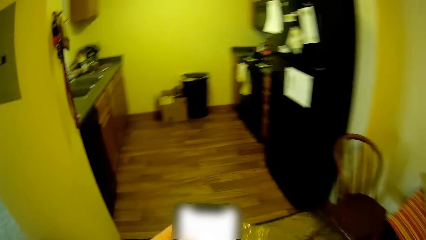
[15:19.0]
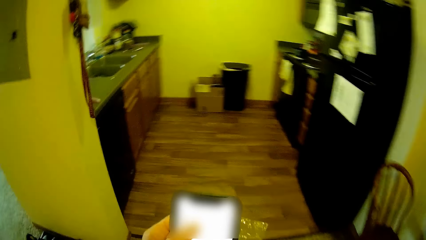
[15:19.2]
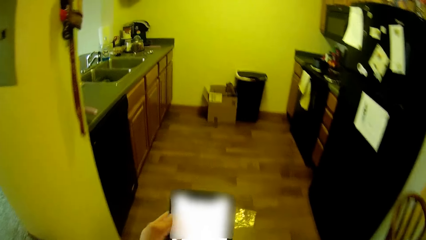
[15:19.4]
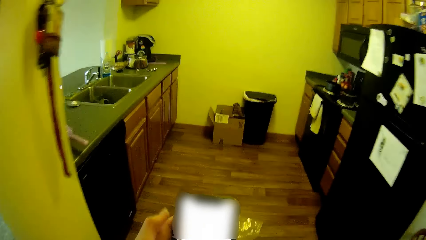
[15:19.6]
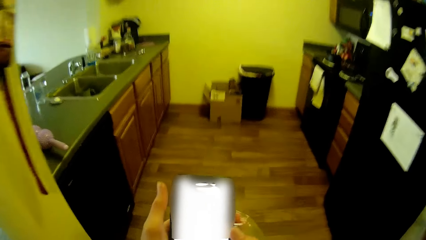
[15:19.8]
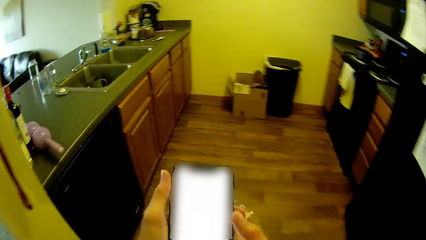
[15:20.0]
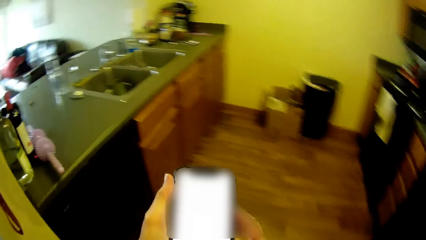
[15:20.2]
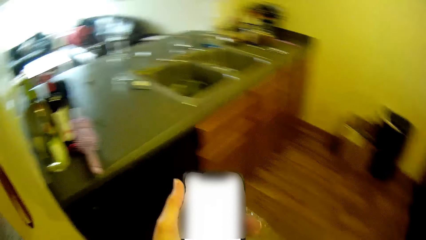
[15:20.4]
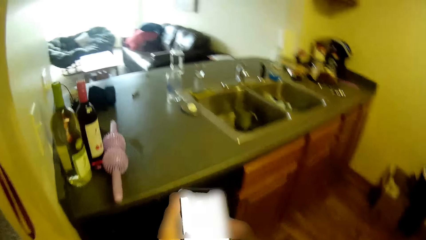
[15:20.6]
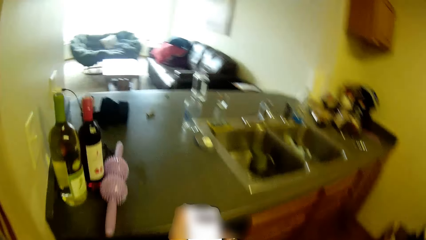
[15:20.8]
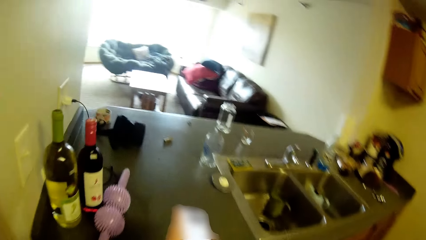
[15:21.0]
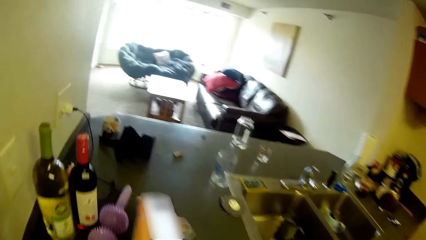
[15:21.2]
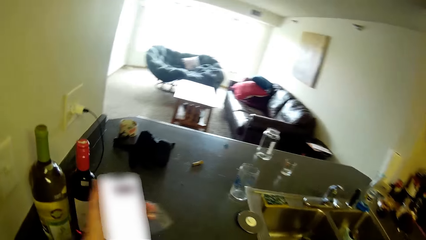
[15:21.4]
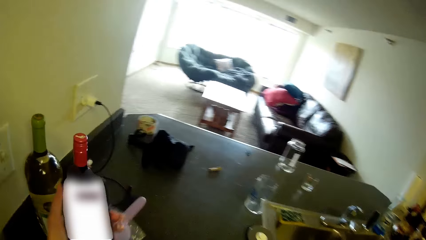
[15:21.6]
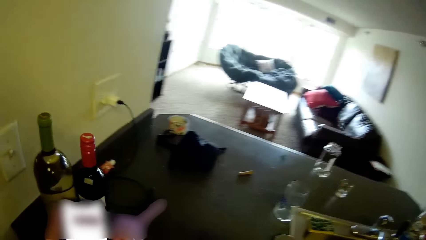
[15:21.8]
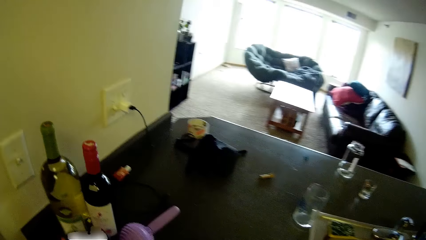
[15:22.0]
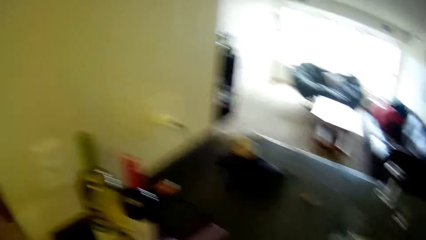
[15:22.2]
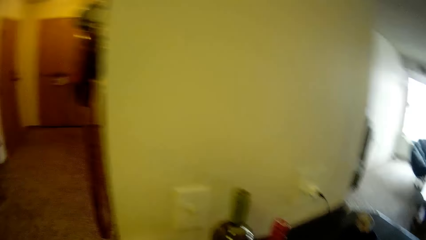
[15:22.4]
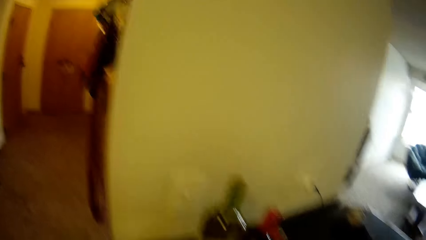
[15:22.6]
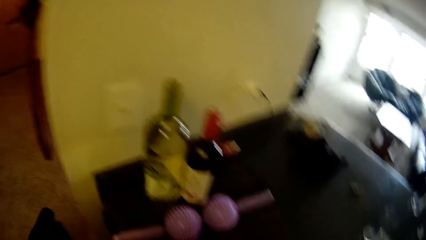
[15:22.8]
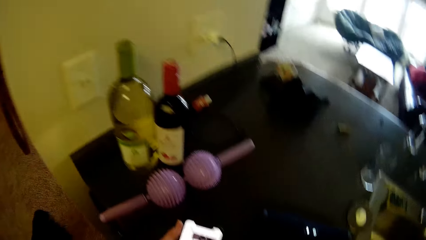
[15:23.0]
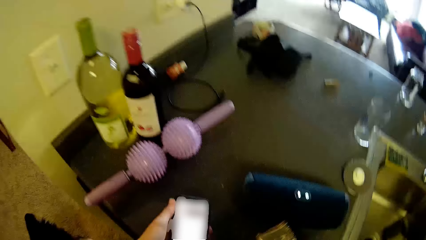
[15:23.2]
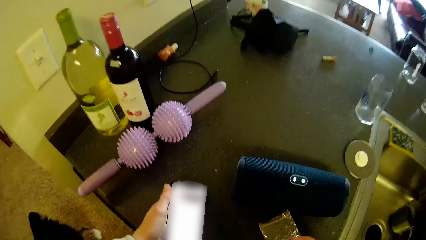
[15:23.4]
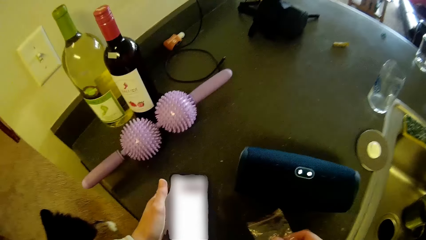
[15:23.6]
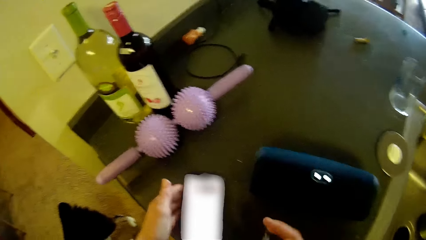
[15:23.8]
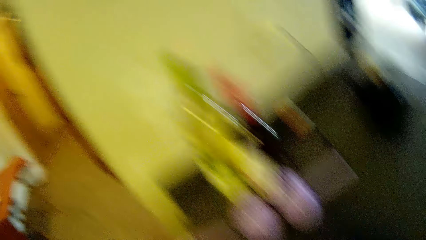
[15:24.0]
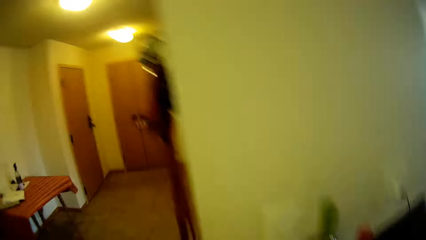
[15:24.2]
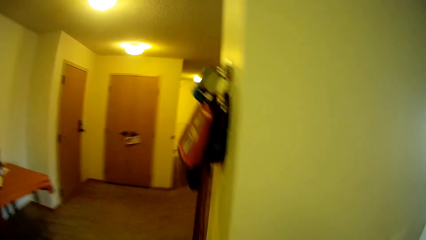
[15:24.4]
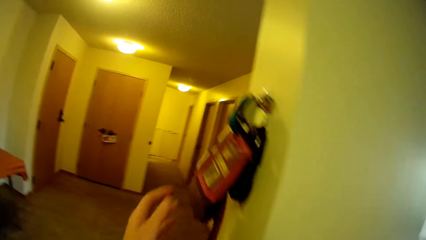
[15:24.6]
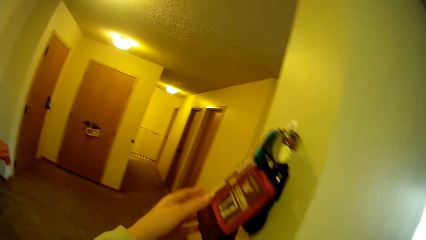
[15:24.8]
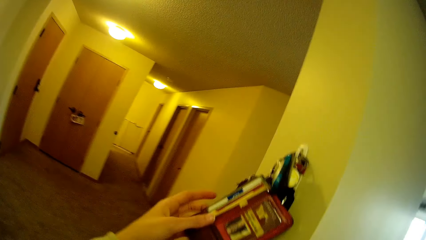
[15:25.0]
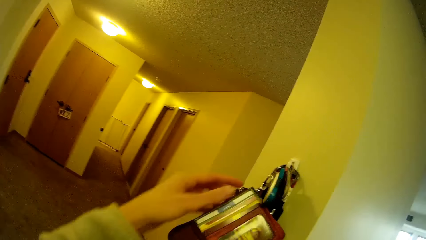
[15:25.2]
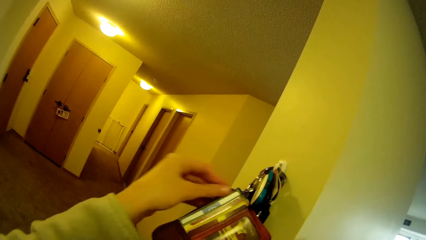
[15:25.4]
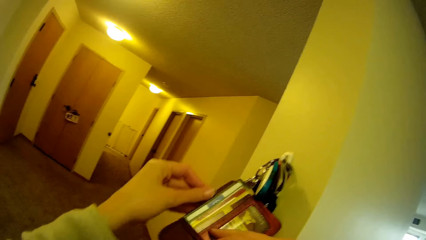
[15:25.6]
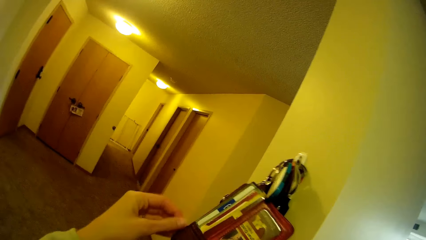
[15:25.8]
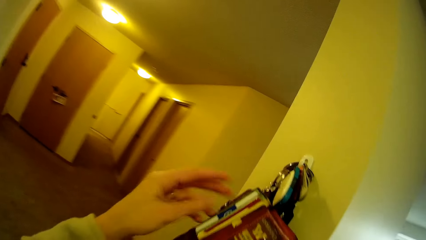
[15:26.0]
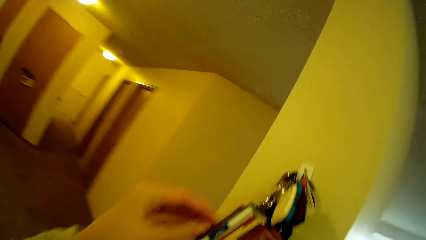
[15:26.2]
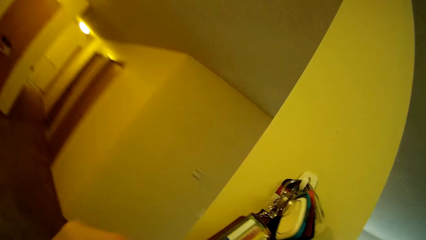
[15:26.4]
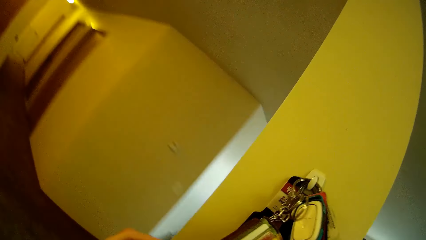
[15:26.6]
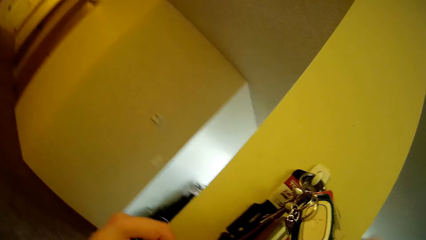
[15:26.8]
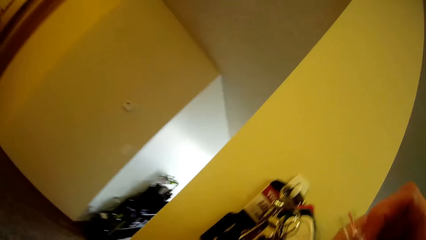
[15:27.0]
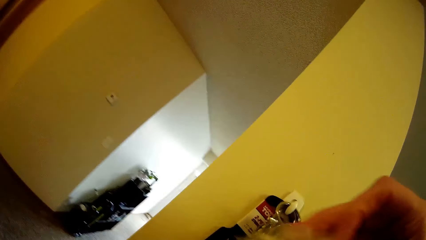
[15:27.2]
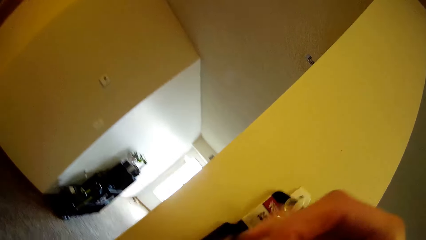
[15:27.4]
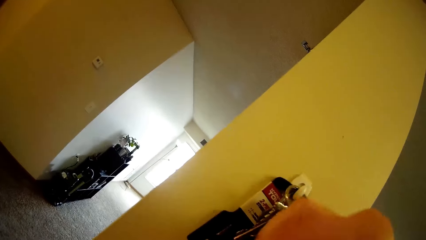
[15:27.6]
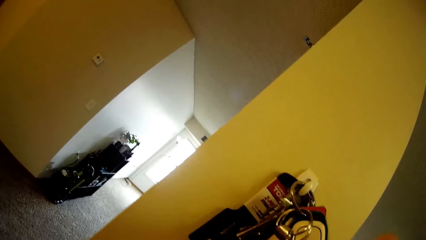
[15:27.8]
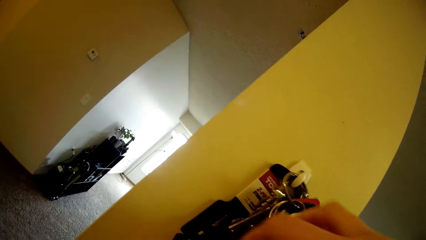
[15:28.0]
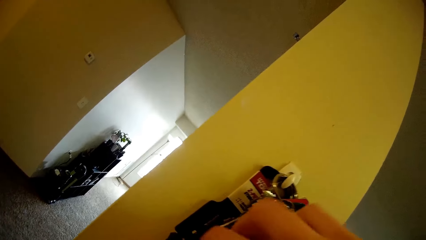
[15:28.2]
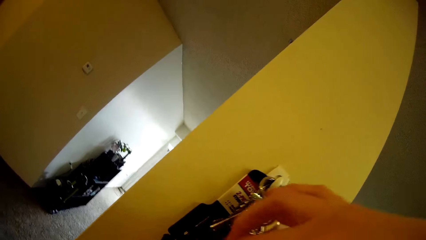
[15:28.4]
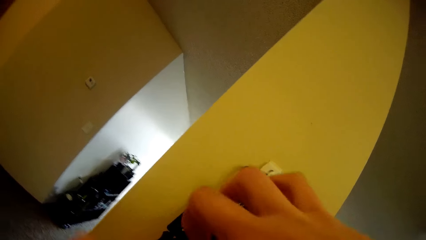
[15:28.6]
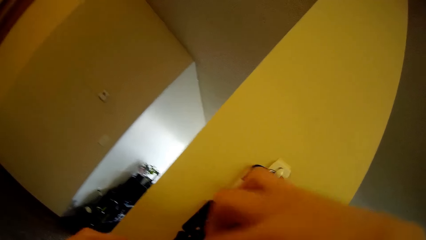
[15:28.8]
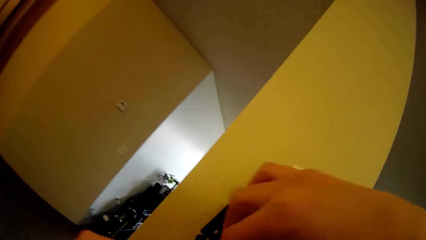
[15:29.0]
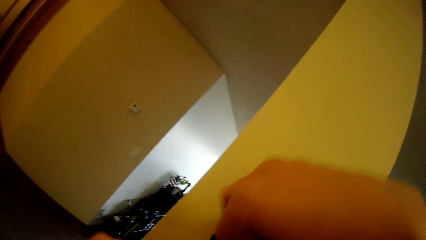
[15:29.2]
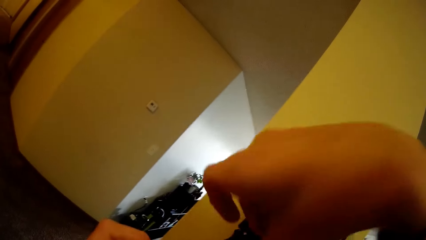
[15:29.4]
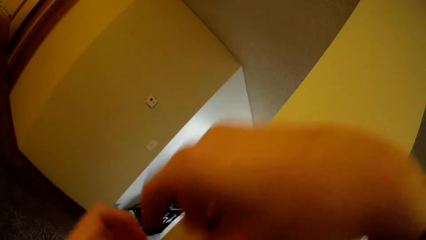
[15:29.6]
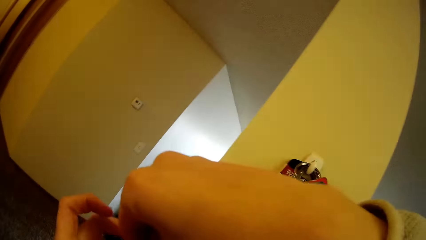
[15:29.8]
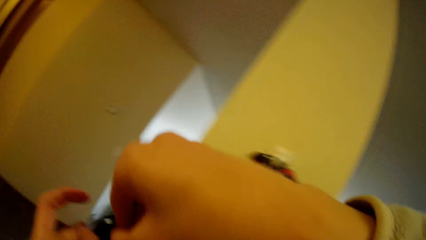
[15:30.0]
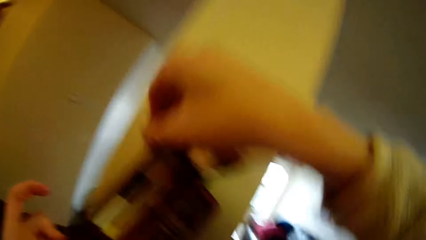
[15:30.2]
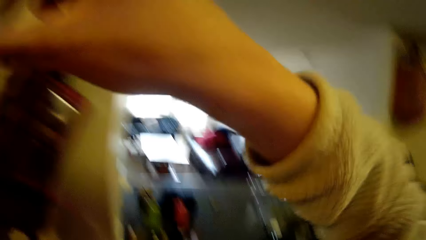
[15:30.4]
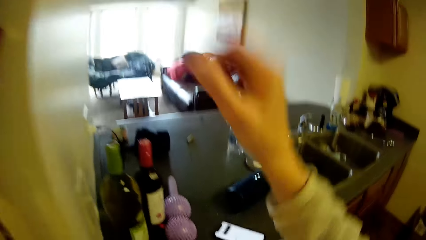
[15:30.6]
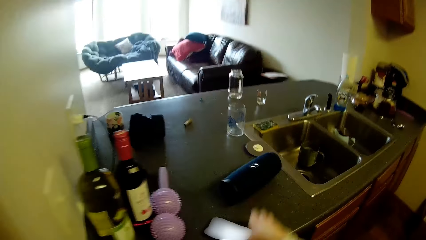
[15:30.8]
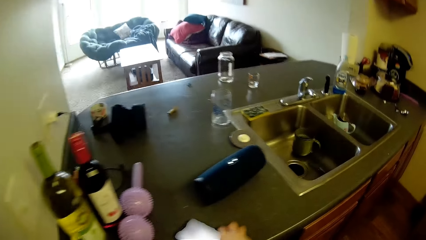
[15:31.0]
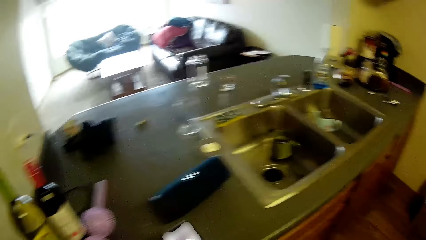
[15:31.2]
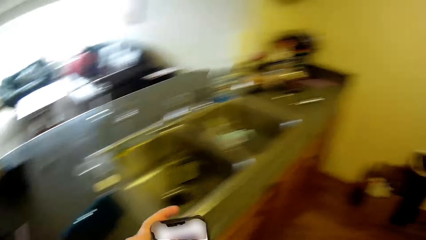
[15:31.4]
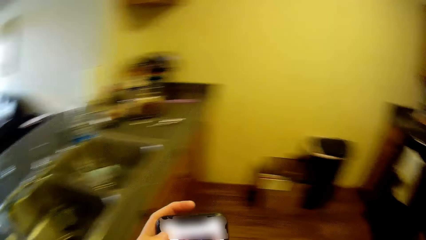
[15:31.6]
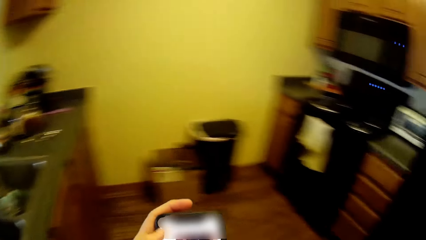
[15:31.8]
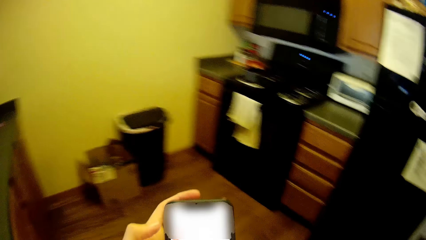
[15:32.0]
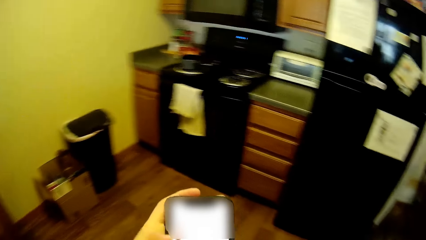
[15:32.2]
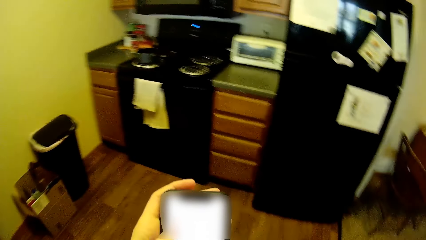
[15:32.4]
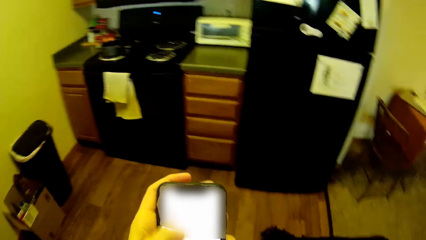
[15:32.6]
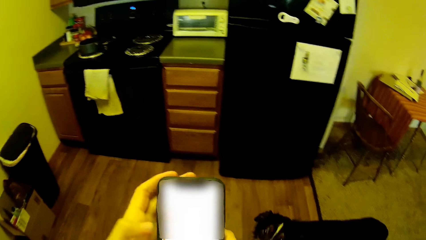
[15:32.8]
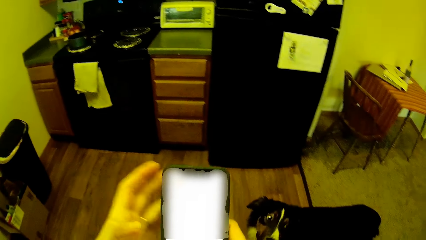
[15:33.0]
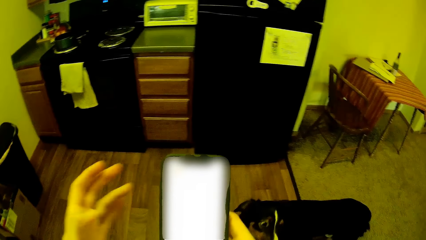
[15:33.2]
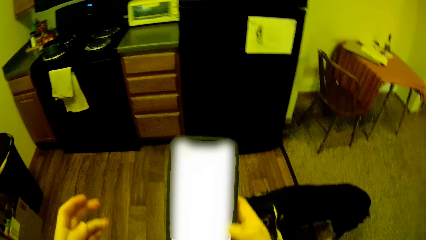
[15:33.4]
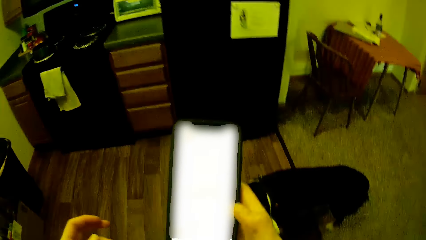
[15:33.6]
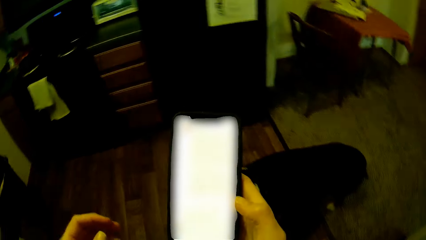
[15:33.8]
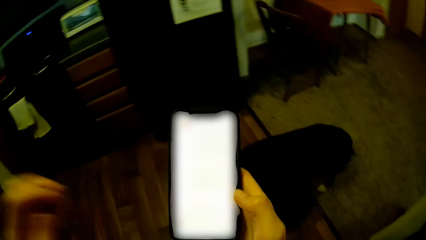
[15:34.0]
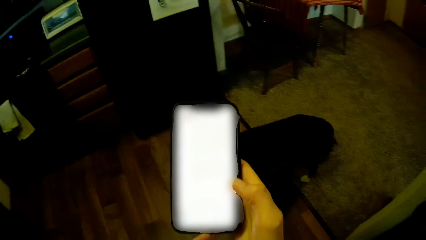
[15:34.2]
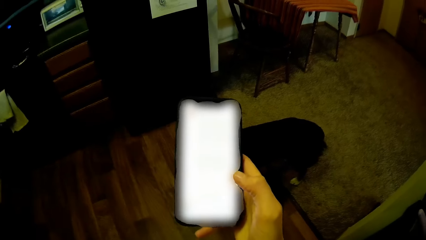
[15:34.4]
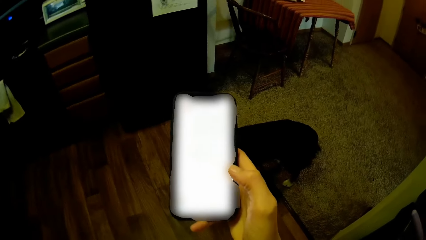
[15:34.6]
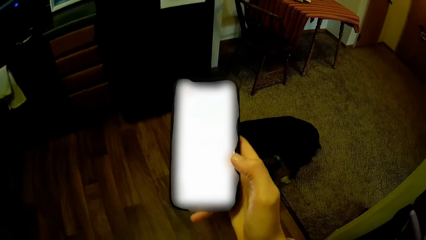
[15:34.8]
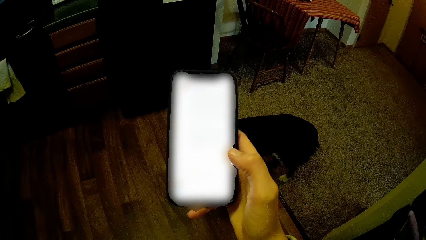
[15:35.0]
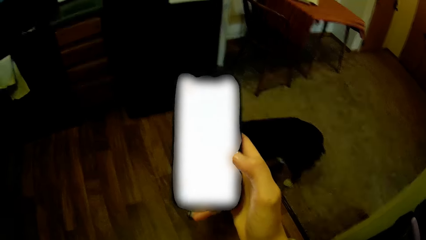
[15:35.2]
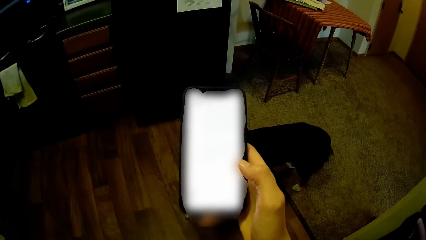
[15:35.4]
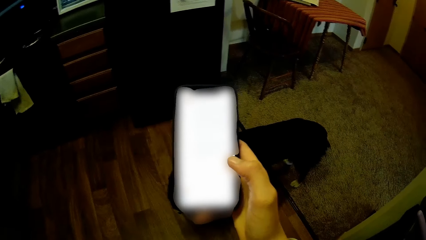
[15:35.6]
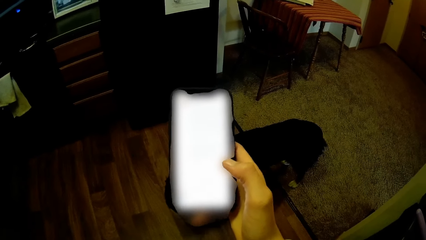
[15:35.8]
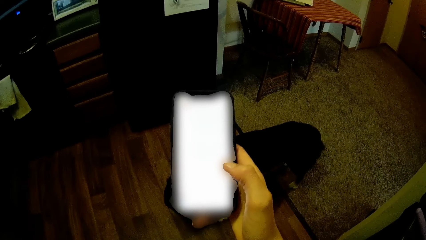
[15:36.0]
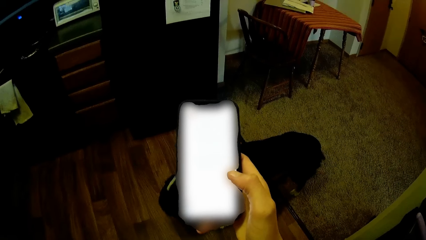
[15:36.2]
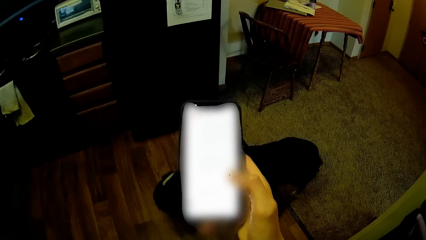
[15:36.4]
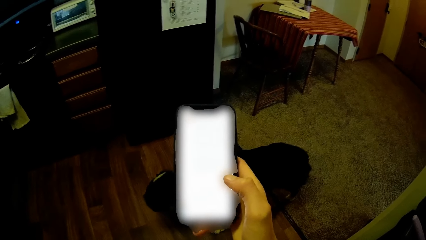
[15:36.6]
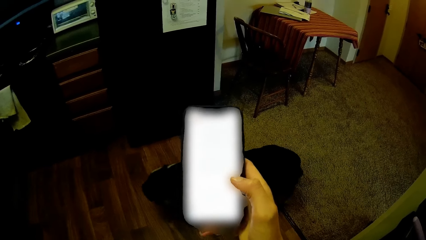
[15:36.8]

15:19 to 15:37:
The camera wearer drops the phone and speaker on the kitchen slab. She walks around the room. She adjusts purses and ropes on a hanger with her hands. She holds something. She picks the phone from the kitchen slab with her right hand. She operates the phone with her hands and looks at the phone. The dog moves in the kitchen with the camera wearer.
